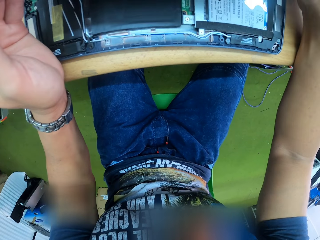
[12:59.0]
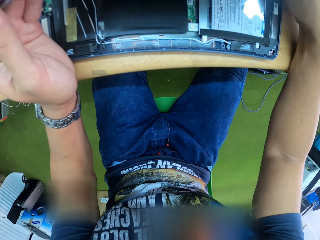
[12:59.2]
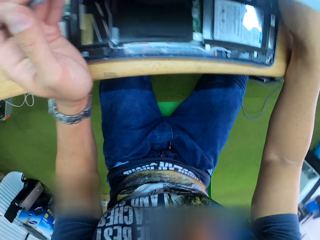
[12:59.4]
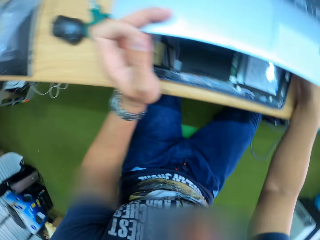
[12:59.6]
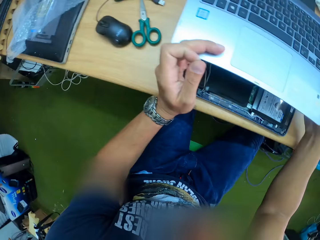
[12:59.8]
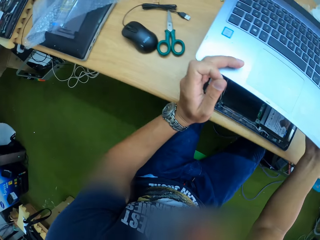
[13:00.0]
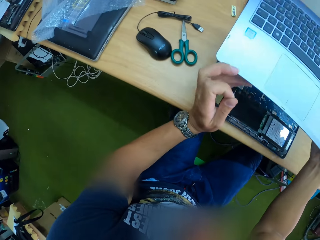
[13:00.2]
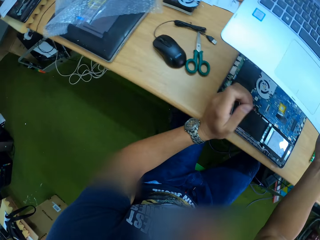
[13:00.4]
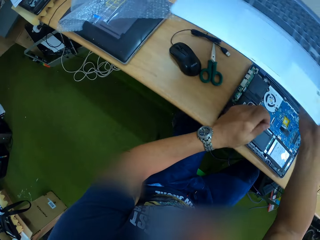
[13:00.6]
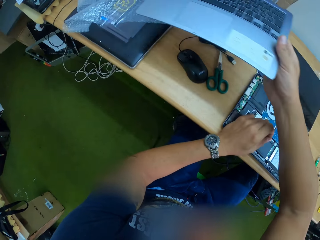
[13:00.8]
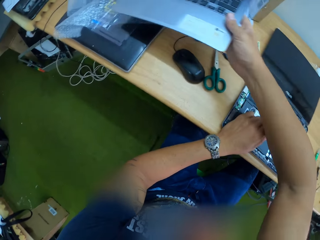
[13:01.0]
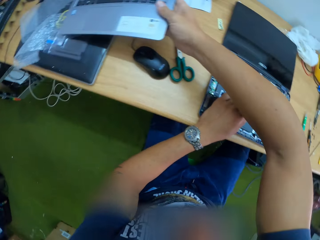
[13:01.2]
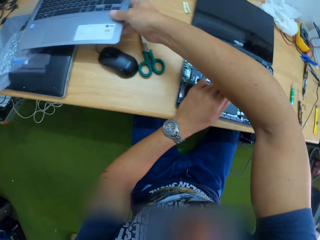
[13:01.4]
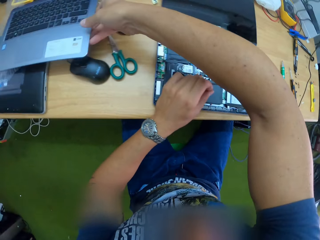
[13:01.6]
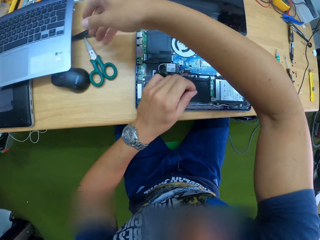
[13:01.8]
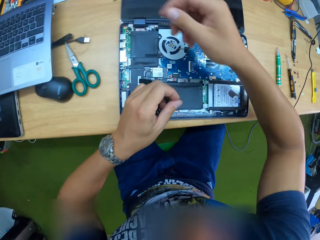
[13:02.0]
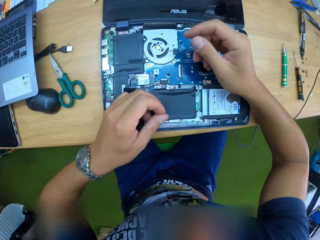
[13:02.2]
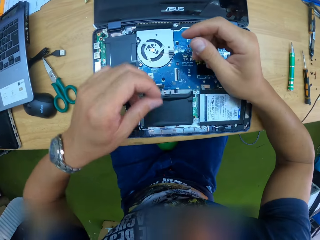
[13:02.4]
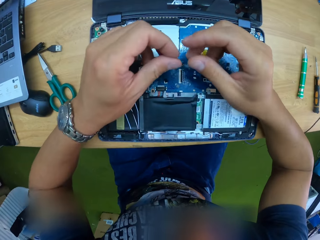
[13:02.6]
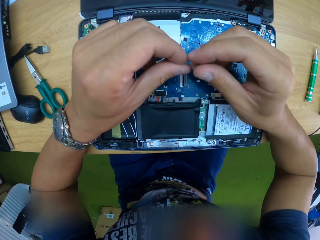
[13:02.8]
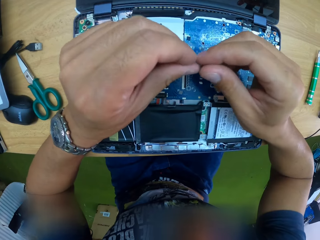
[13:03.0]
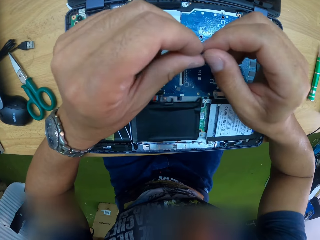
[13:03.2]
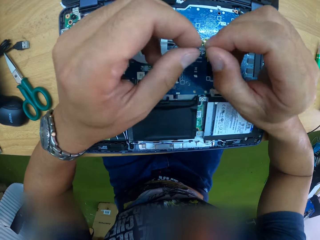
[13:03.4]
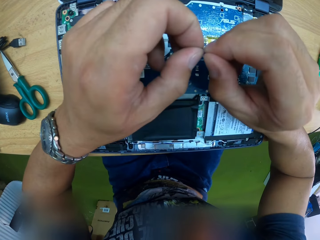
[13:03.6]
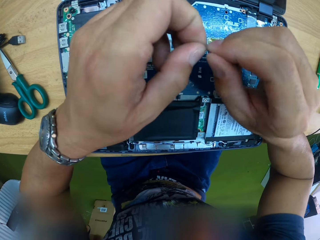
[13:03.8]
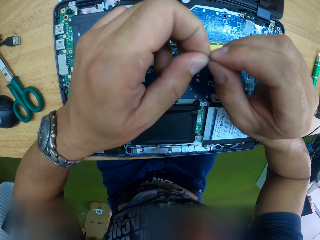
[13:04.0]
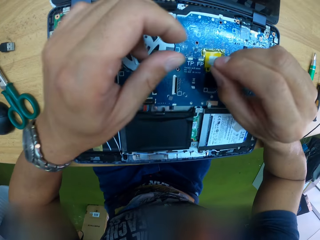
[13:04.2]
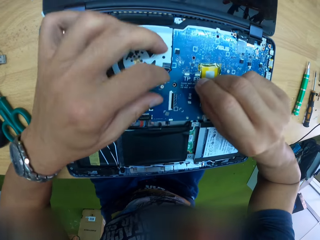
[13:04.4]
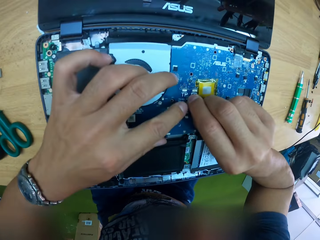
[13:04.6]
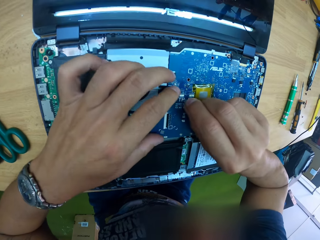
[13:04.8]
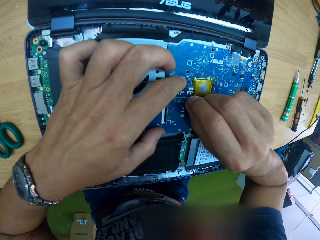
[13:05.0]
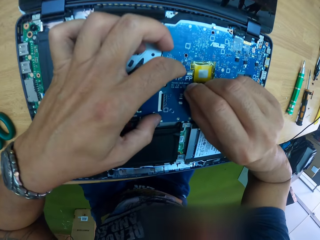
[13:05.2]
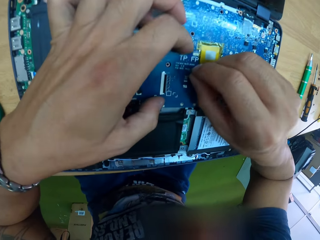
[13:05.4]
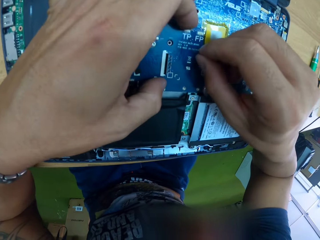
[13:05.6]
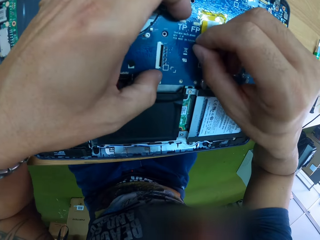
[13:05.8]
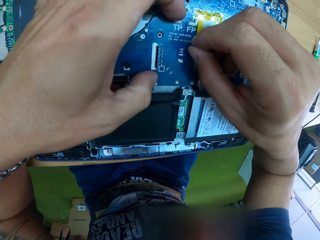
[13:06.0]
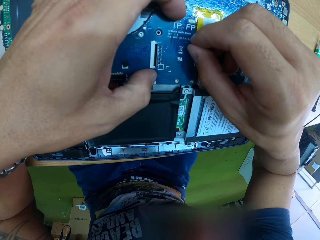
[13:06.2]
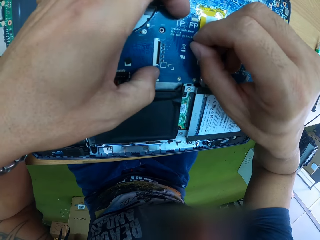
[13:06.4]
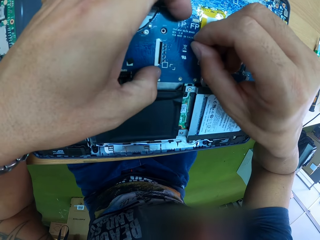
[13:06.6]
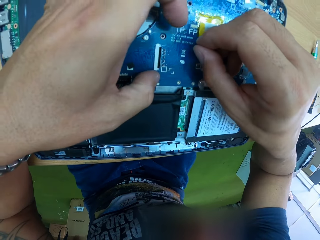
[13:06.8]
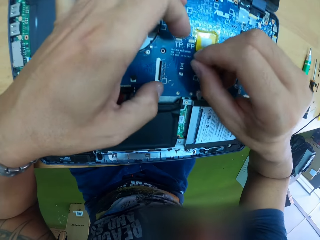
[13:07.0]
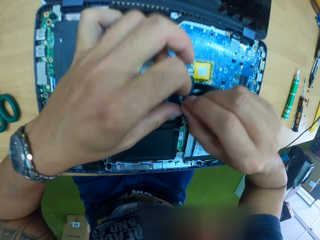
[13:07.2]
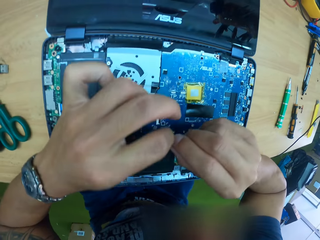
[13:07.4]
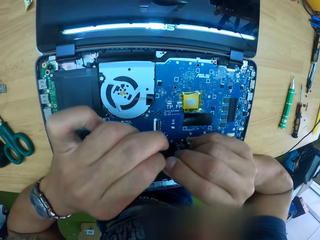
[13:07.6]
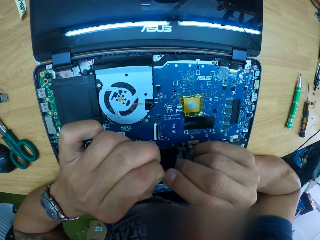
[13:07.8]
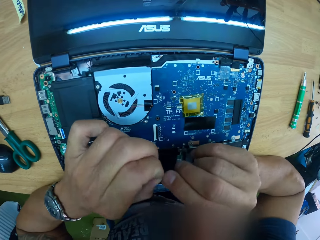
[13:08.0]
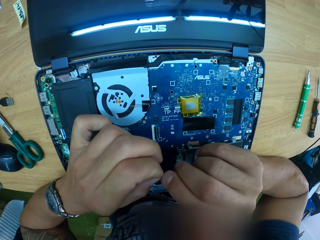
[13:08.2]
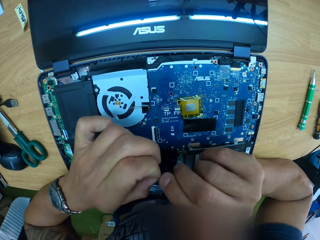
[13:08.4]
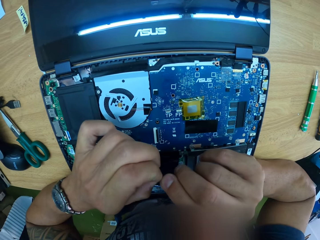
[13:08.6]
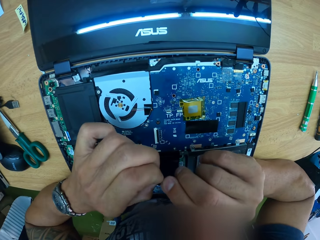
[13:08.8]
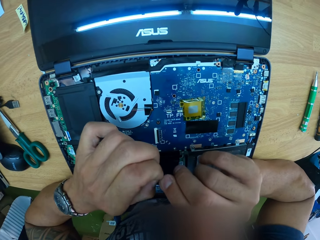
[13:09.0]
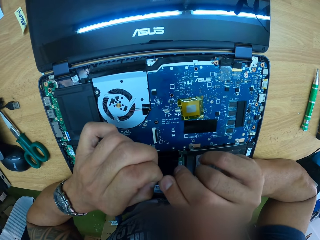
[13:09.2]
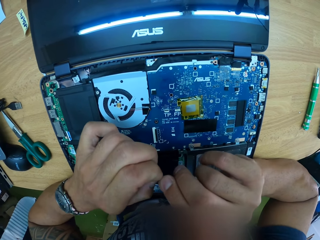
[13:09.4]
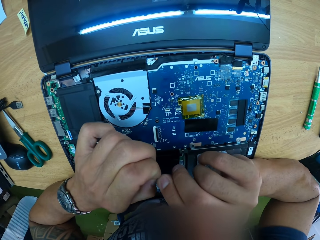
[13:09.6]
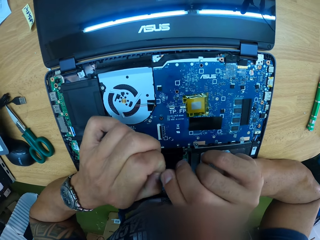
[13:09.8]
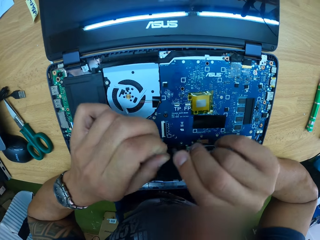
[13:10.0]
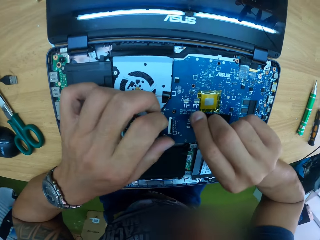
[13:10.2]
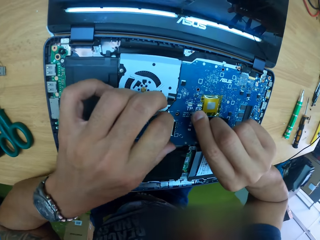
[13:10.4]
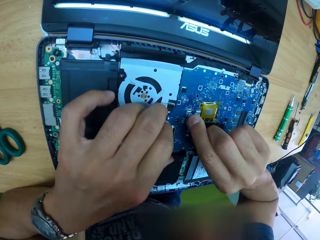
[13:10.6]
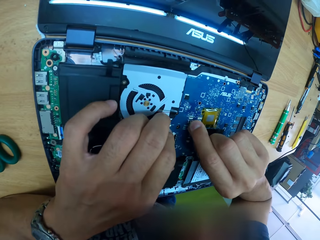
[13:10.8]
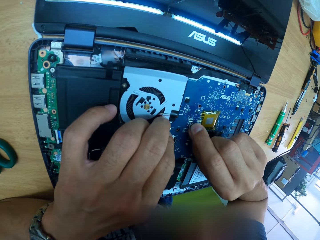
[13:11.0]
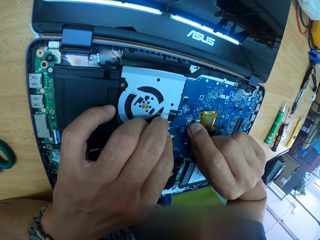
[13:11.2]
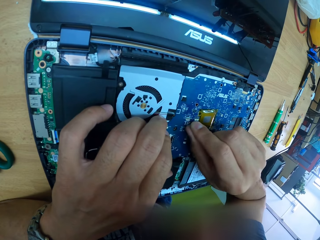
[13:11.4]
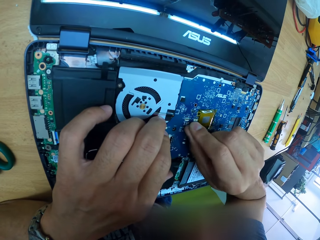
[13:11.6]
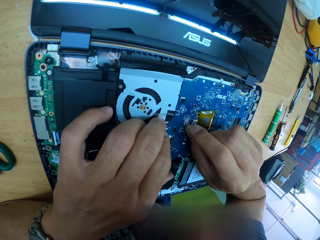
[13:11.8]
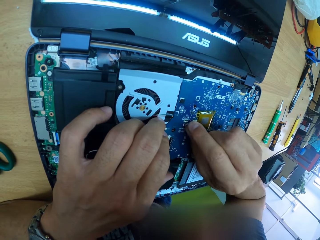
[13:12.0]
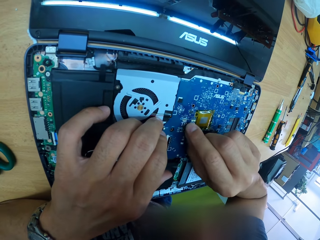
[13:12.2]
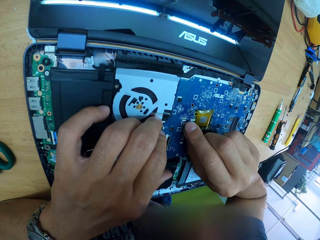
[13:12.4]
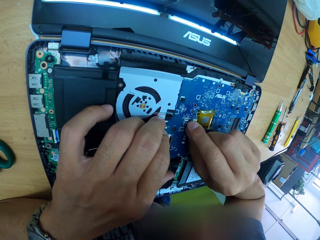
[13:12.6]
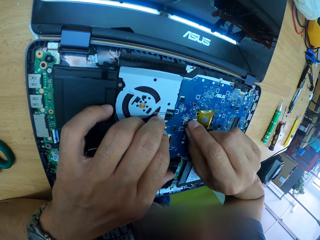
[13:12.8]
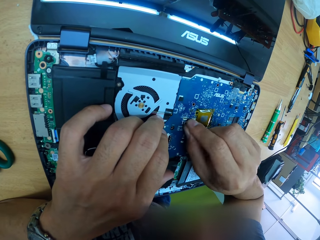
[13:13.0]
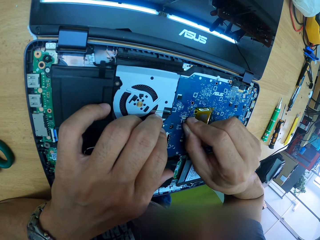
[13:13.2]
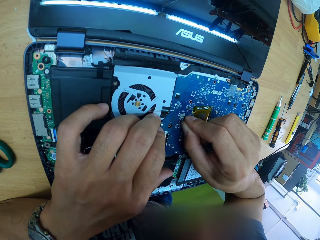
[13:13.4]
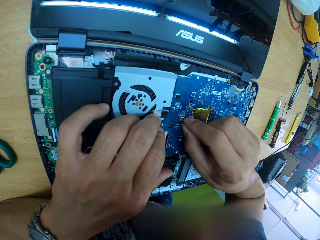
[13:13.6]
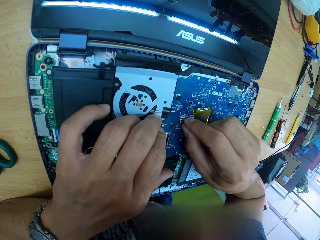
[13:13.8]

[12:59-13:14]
The camera wearer lifts the laptop keyboard. He drops the laptop keyboard on the laptop on the table with his right hand. He holds the piece of clamshell plastic with both hands. He touches the laptop motherboard with his left hand. He places the piece of clamshell plastic on the laptop motherboard with his right hand. He scrapes the motherboard. He holds the piece of clamshell plastic with both hands. He touches the laptop motherboard with his left hand. He places the piece of clamshell plastic on the laptop motherboard with his right hand.

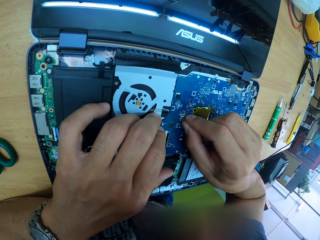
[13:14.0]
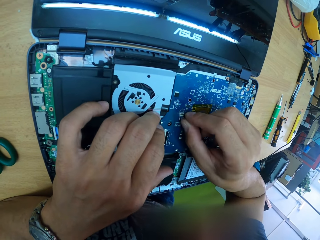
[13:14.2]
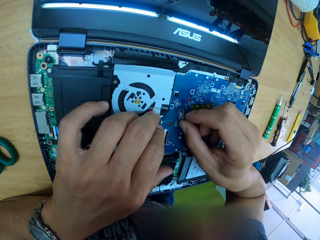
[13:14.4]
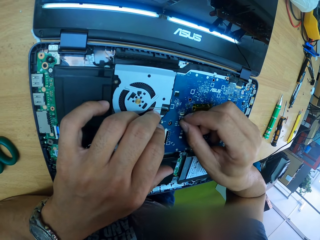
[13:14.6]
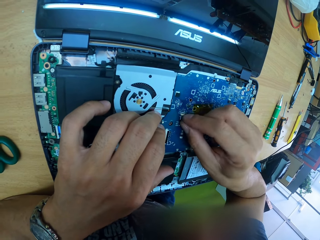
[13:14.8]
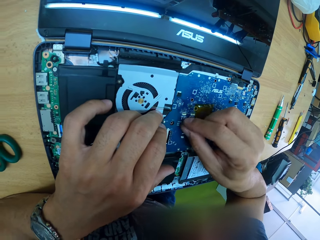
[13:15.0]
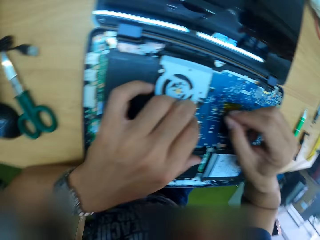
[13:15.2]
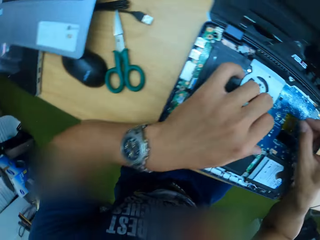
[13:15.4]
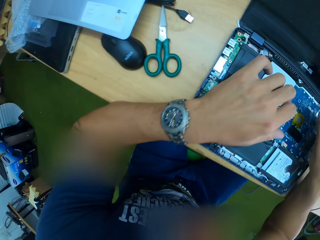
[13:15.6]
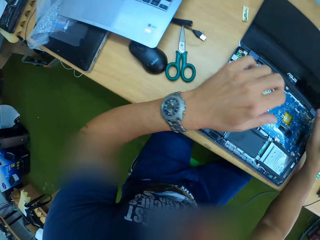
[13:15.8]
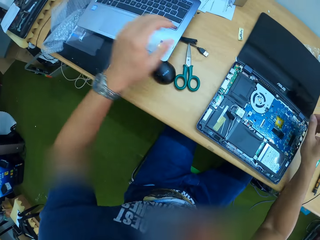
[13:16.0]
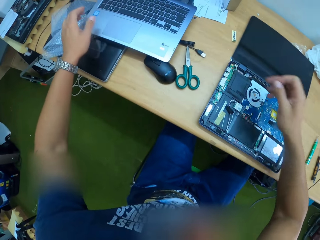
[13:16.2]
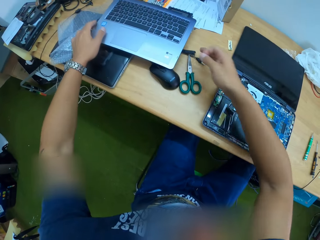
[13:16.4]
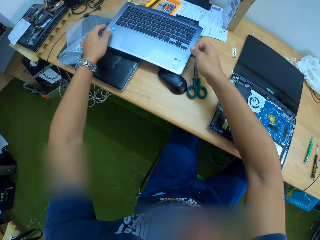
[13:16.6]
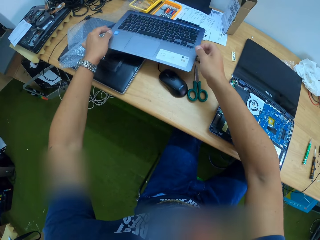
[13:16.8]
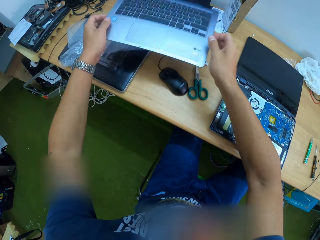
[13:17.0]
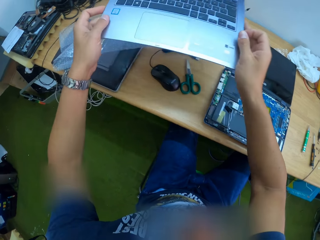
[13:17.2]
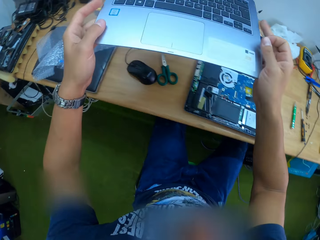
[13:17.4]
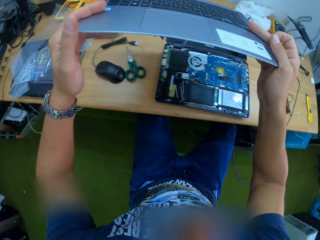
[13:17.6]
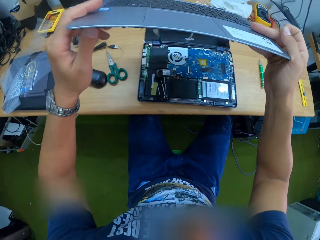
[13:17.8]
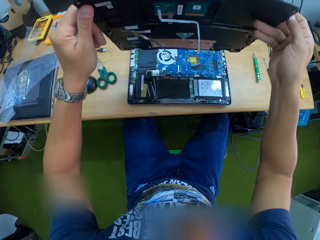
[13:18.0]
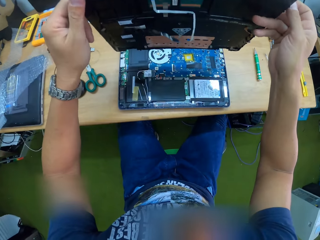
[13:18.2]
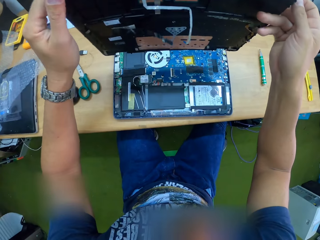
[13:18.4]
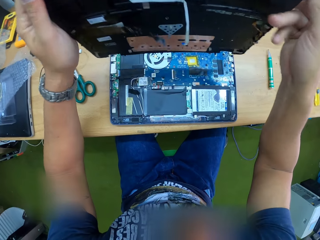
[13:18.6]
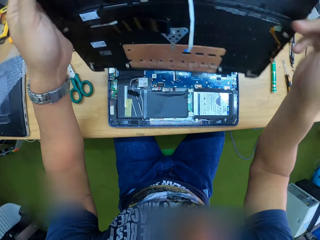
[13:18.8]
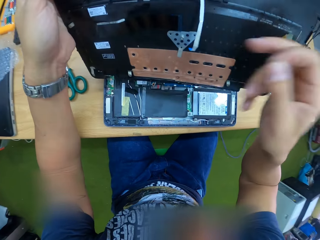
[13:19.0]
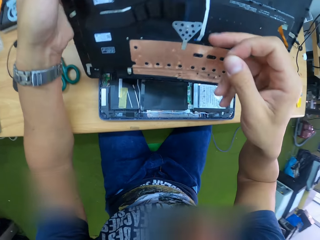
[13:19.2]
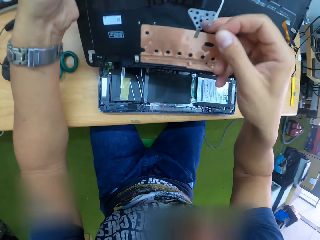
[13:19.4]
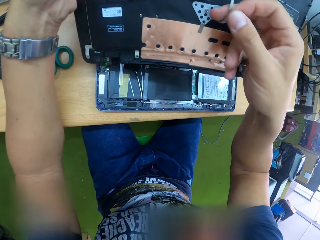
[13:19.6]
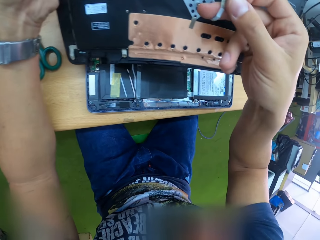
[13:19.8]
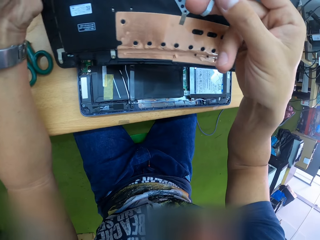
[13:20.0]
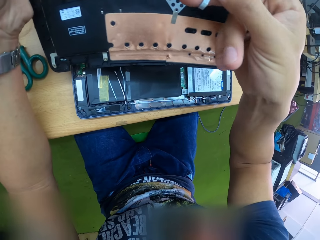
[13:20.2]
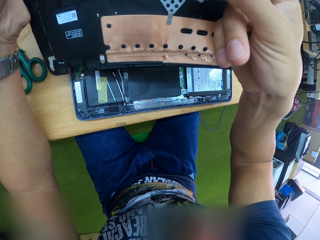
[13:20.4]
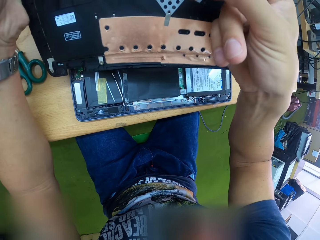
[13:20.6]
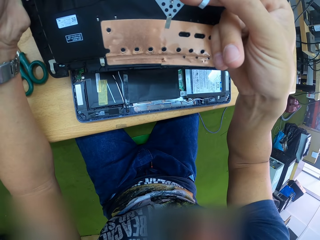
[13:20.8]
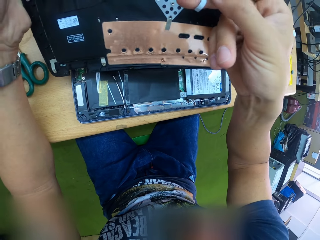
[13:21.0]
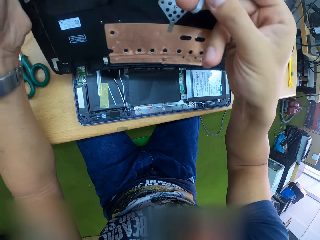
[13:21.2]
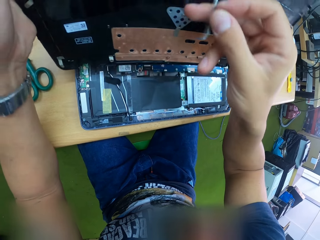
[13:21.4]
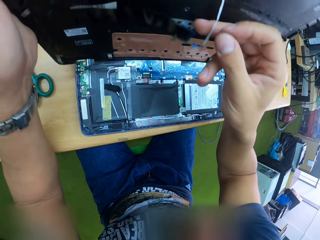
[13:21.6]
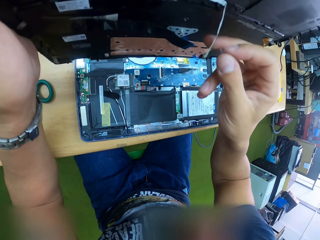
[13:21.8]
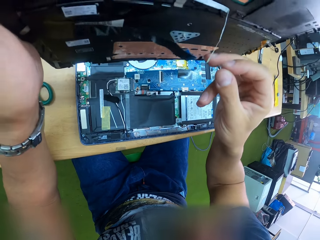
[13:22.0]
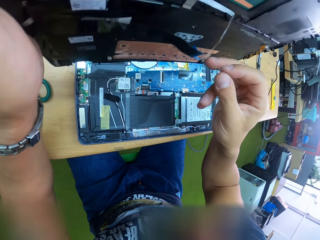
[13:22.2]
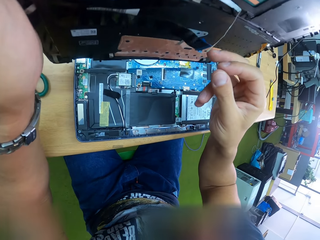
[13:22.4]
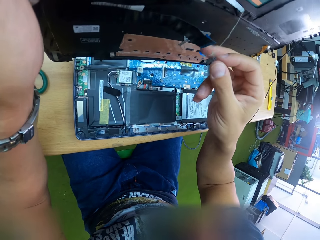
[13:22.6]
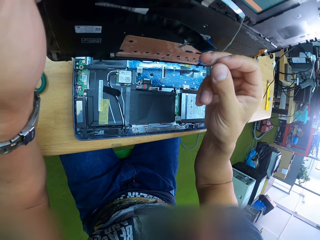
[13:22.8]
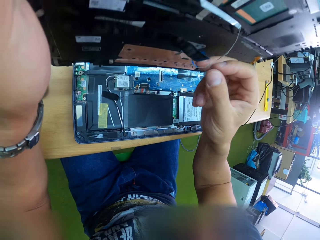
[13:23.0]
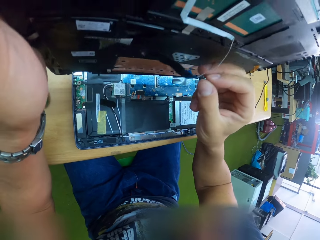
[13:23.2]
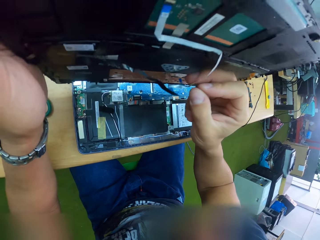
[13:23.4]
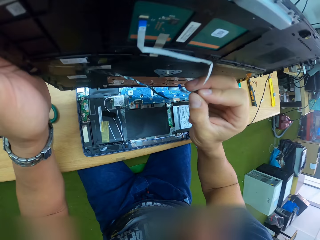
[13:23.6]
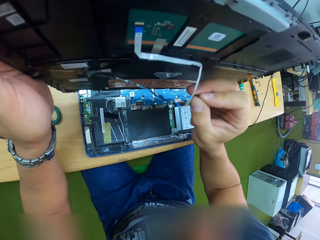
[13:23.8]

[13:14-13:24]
The camera wearer picks up the laptop keyboard from the laptop on the table with both hands. He turns over the laptop keyboard. He holds the laptop keyboard with his left hand. He touches the cable on the laptop keyboard with his right hand. He holds the ribbon.
